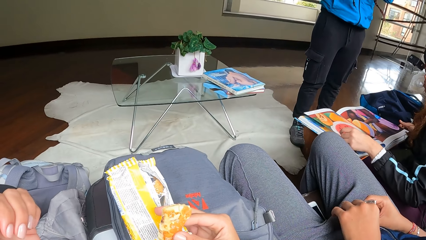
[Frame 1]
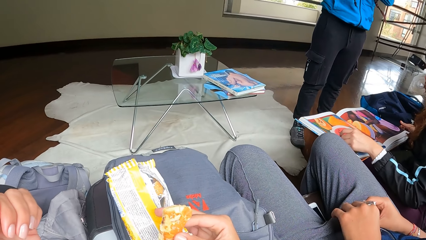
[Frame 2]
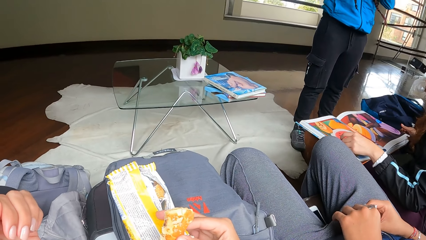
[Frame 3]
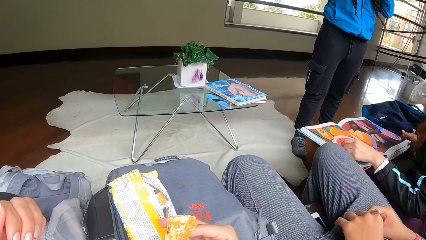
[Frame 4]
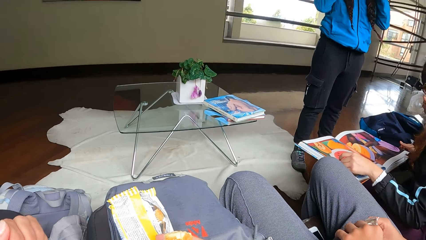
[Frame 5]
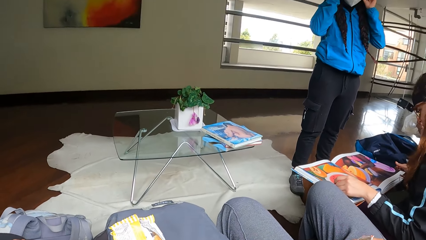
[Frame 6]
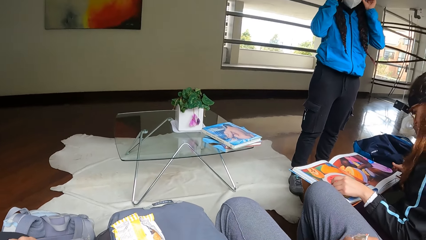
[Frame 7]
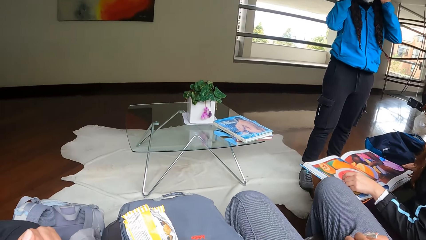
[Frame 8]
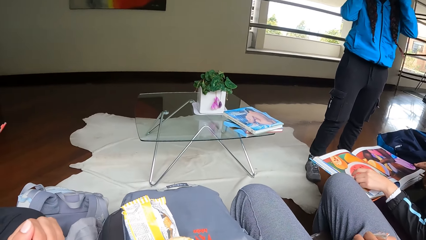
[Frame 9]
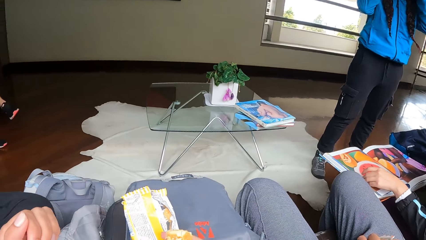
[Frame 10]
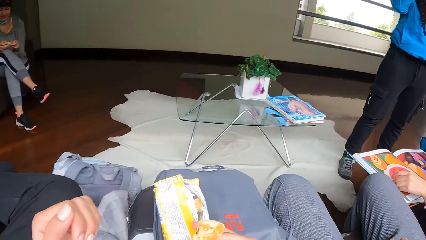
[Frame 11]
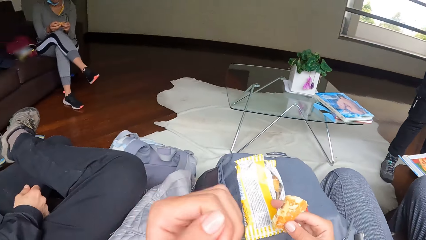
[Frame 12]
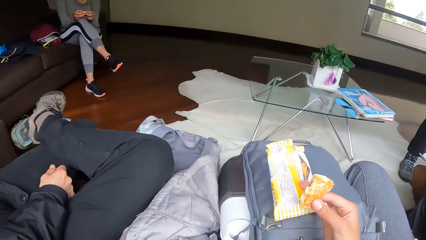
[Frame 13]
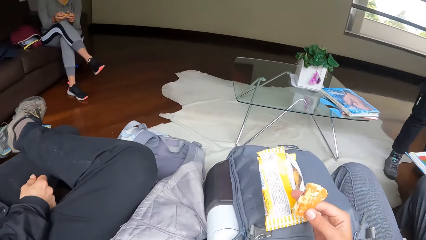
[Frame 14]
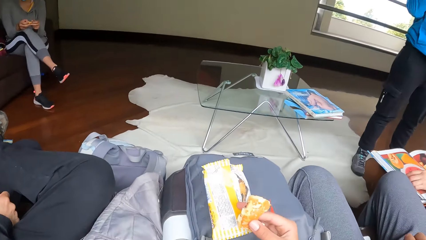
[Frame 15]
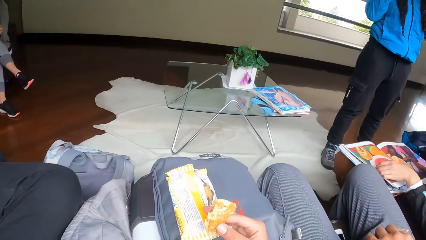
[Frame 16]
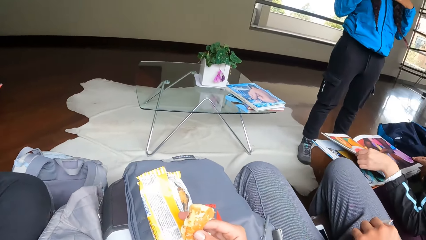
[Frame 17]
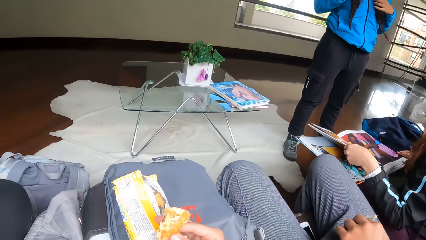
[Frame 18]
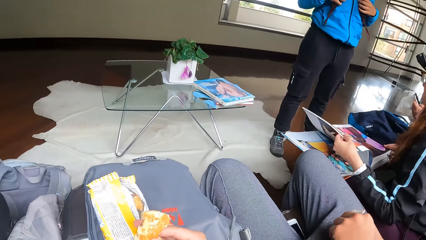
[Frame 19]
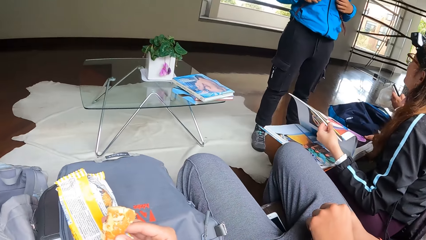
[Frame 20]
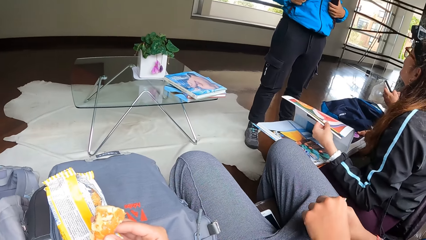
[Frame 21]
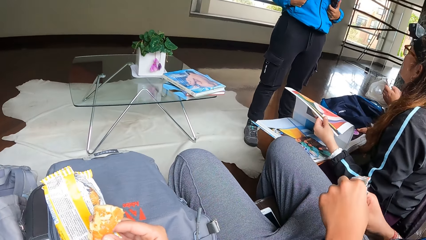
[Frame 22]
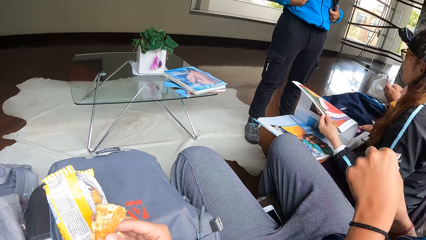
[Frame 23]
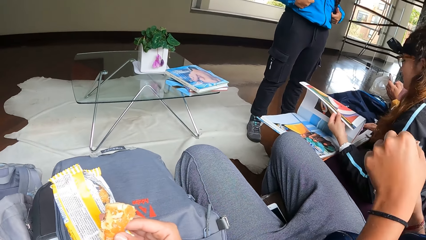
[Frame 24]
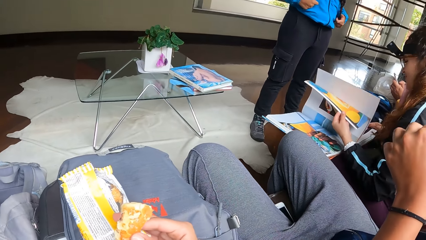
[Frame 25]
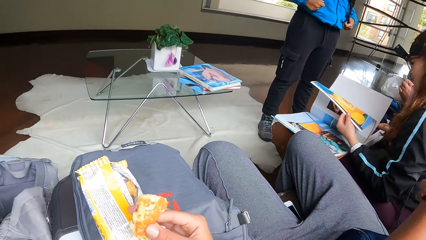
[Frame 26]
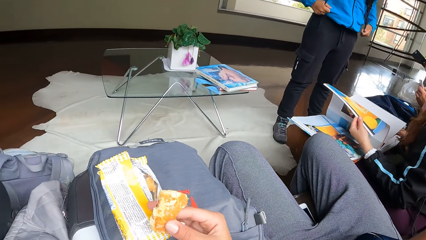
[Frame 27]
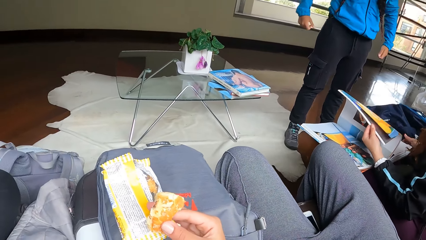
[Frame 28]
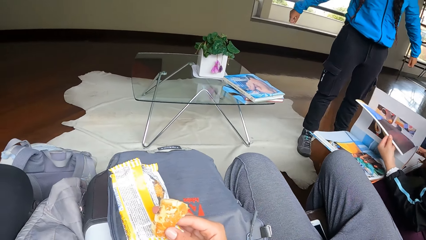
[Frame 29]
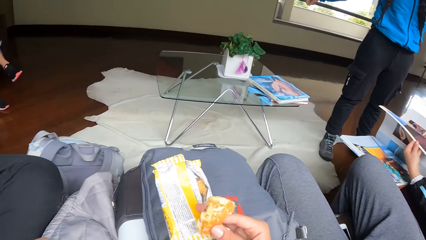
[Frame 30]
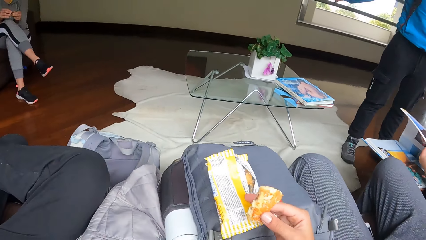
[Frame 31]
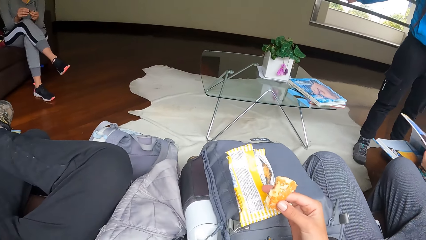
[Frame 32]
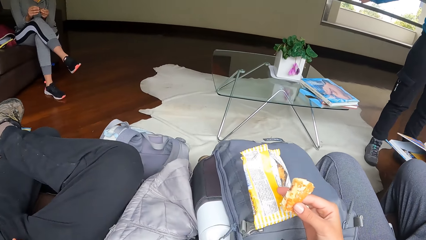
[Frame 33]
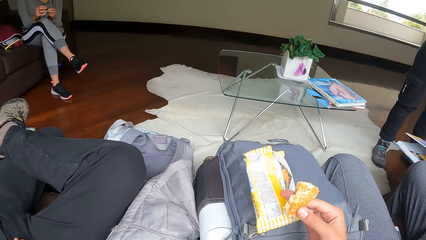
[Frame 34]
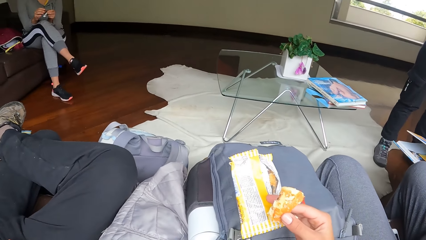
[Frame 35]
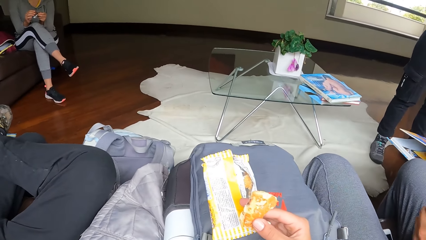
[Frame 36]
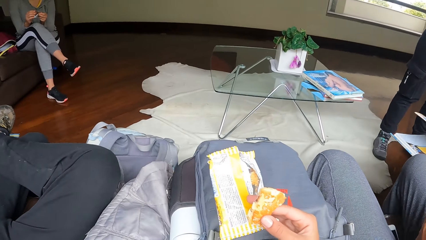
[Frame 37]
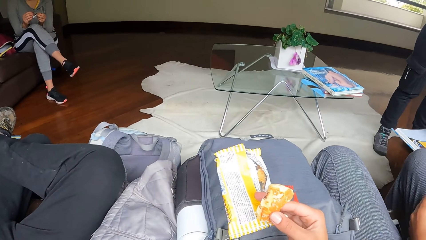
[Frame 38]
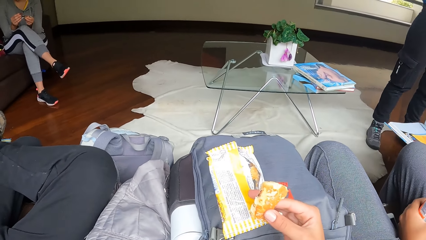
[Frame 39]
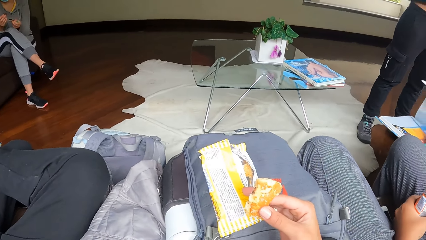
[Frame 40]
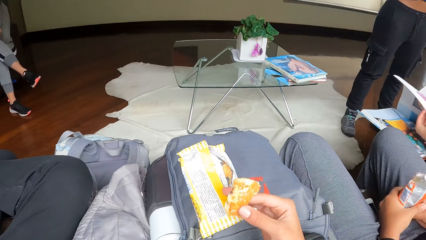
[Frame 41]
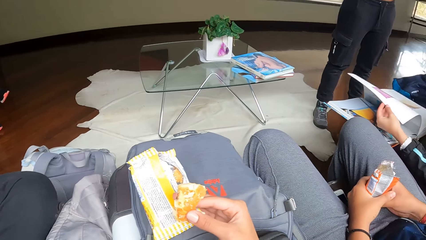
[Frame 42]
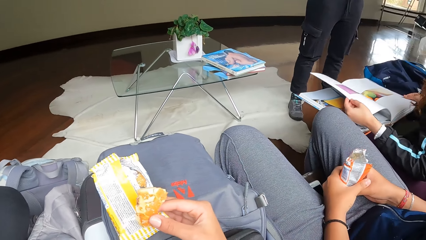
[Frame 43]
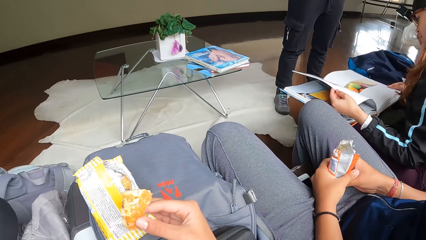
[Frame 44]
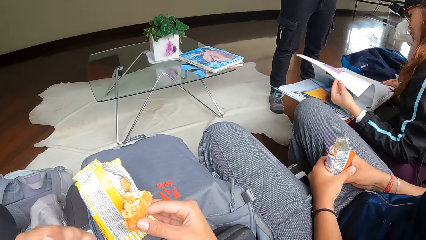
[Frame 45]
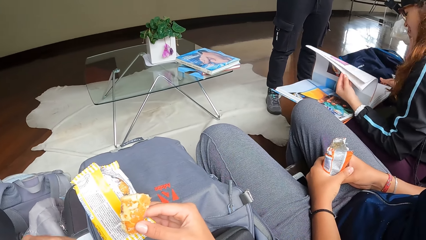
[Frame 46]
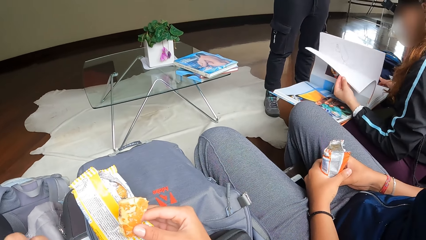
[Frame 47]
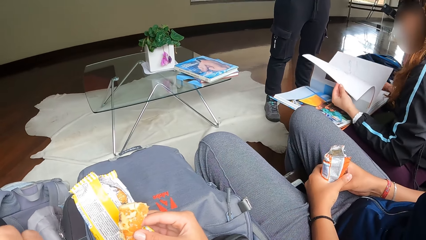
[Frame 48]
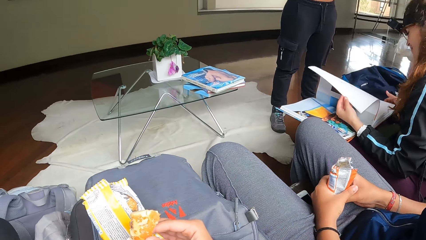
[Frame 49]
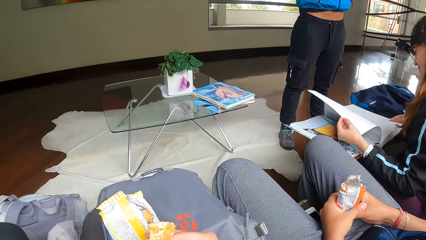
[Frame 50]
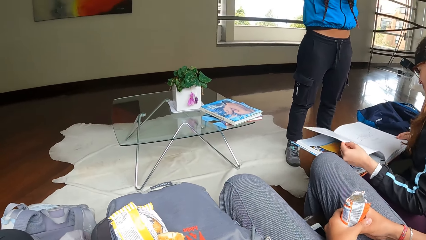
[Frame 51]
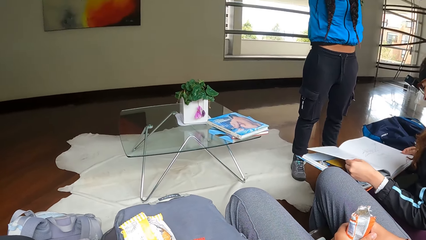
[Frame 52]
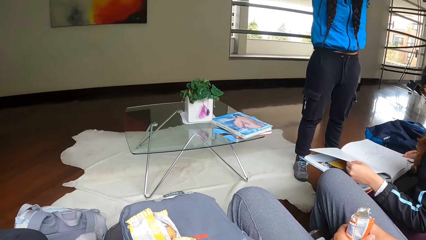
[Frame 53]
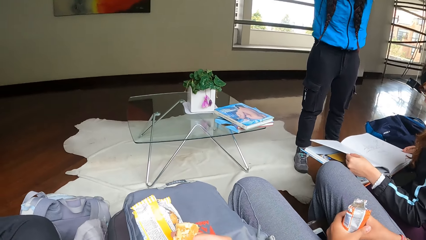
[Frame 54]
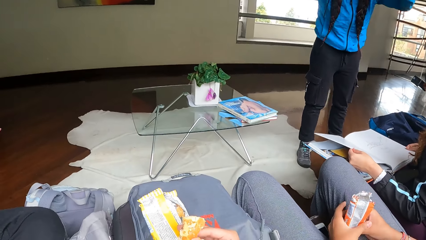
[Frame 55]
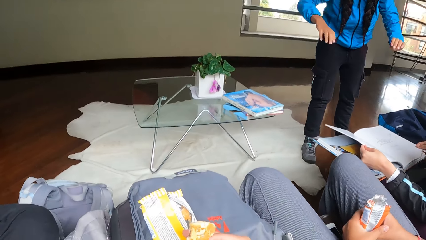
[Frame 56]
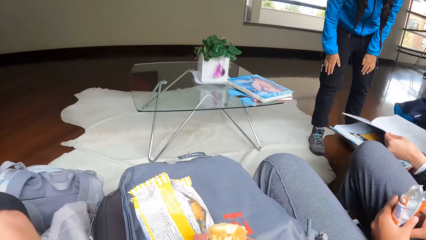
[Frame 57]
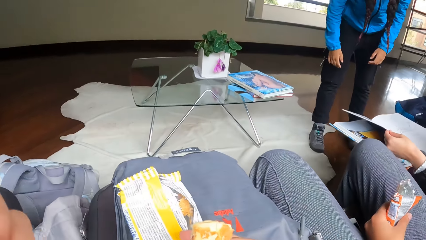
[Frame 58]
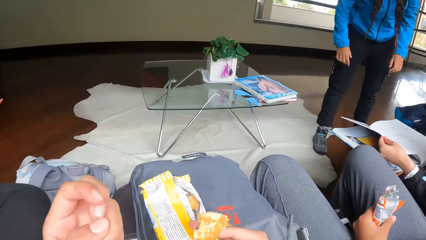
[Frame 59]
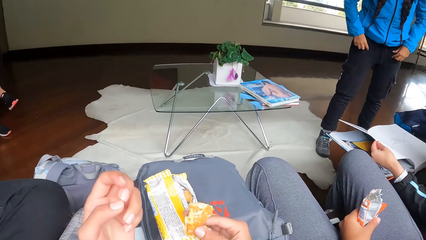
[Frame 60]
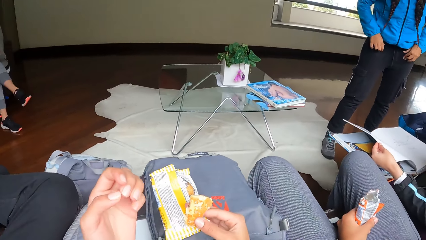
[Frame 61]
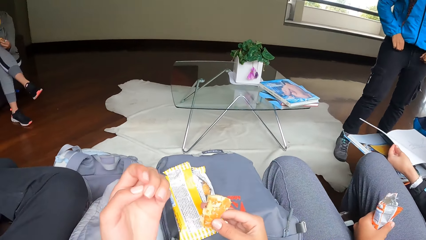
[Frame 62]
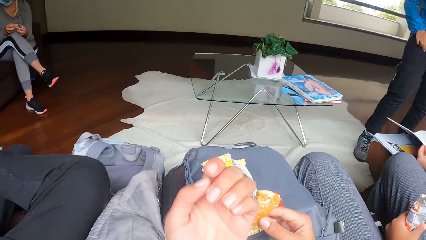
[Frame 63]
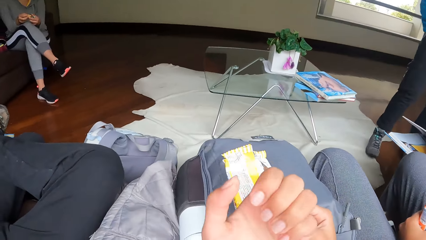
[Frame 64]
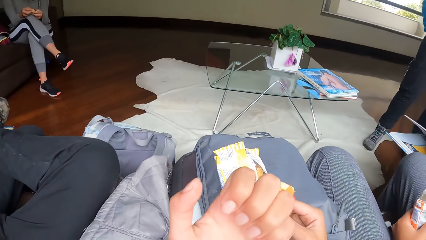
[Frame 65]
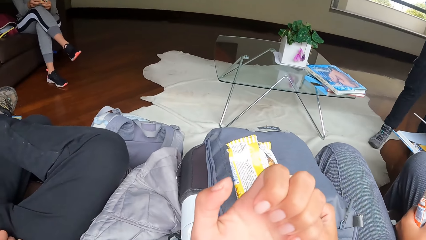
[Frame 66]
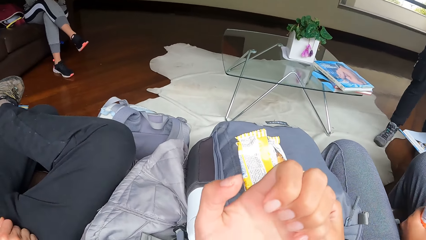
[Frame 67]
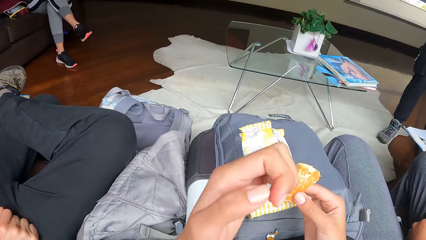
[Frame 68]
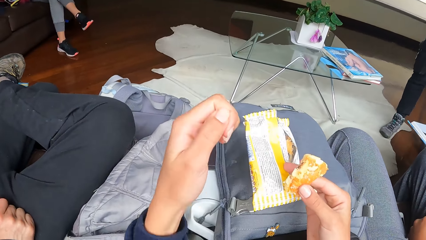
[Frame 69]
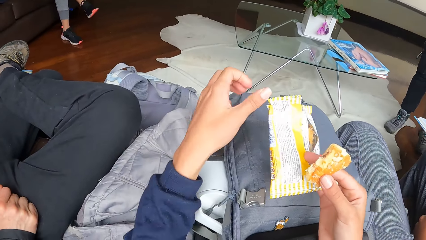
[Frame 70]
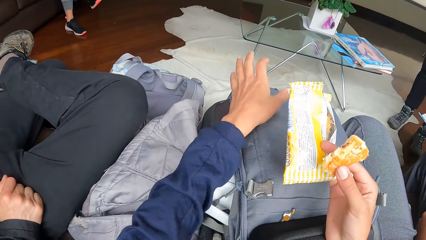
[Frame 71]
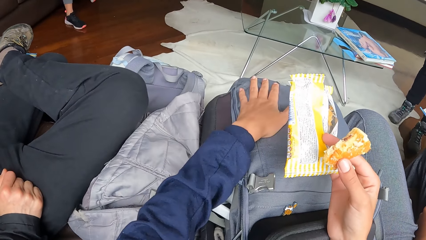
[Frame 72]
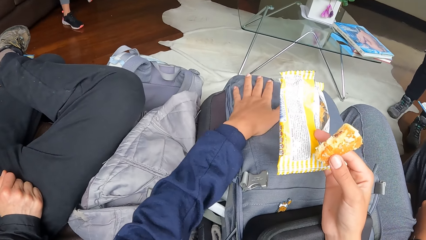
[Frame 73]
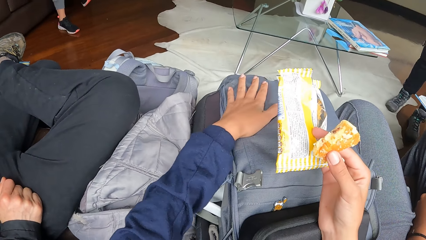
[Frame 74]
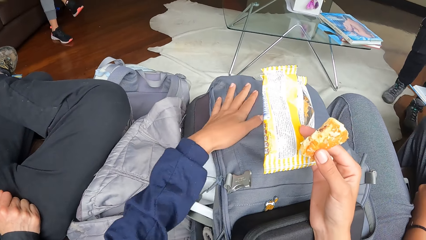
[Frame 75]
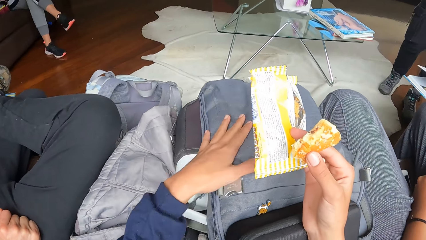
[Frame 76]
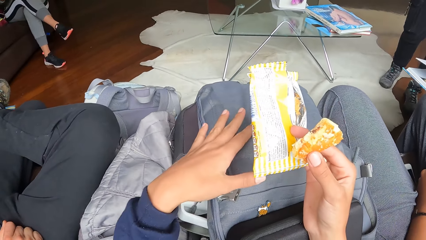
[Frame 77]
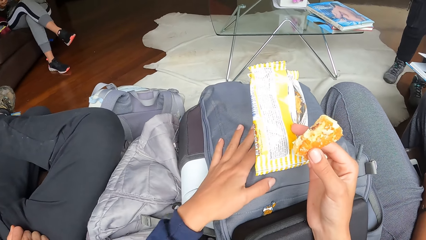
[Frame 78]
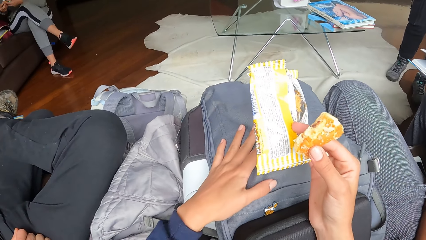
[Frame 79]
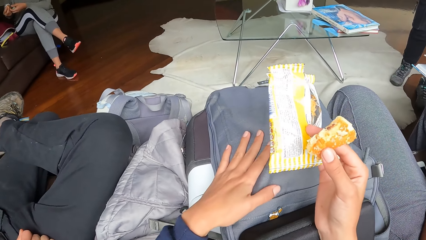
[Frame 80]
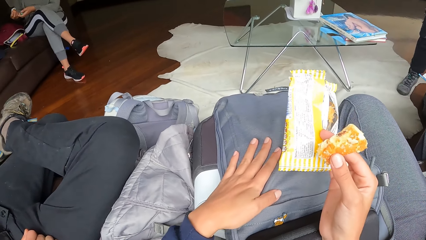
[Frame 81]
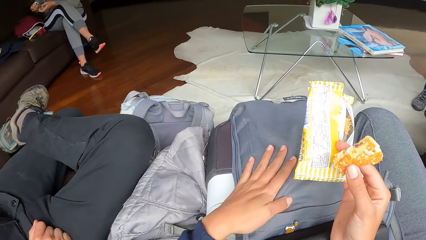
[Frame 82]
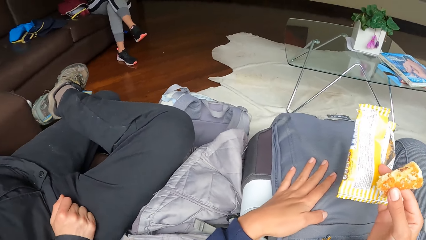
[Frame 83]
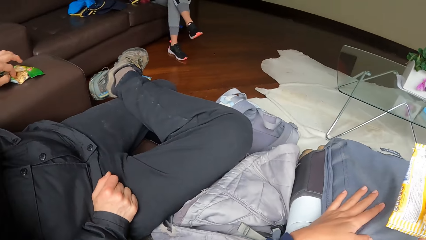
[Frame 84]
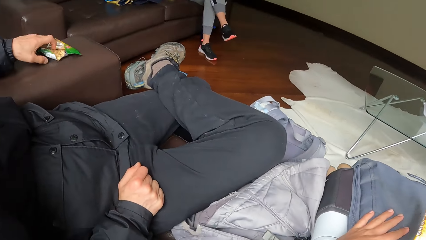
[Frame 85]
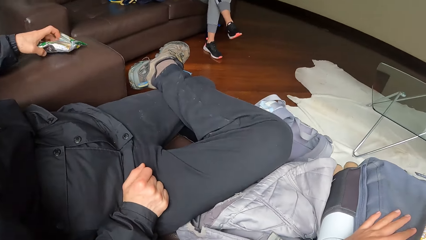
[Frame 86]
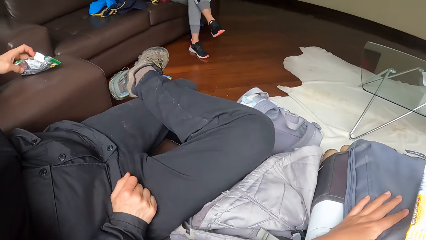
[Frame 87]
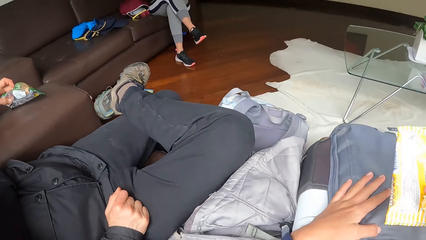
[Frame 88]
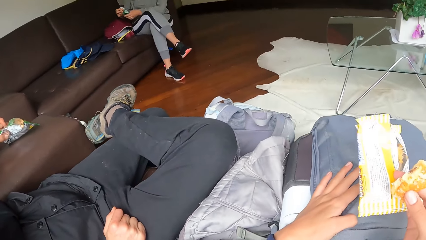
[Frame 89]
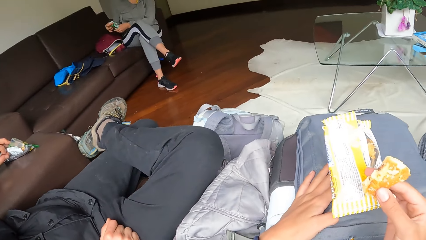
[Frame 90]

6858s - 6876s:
The woman touches her hair with both hands and hits her legs with both hands. The camera wearer places his left hand on the bag on his lap.
